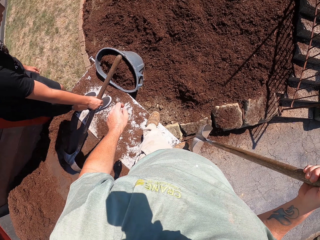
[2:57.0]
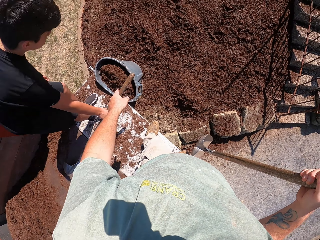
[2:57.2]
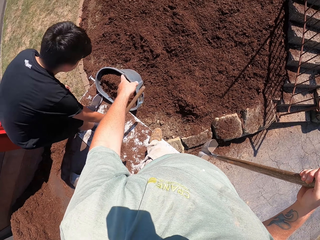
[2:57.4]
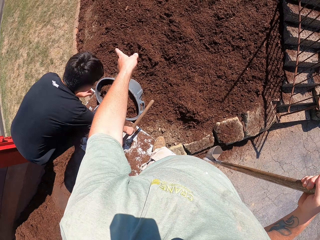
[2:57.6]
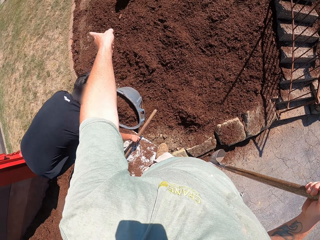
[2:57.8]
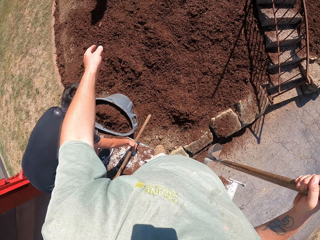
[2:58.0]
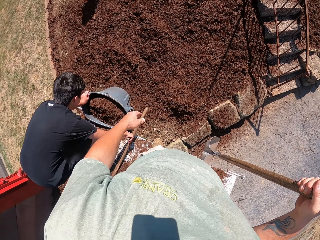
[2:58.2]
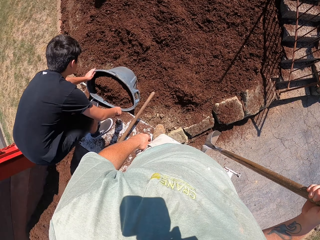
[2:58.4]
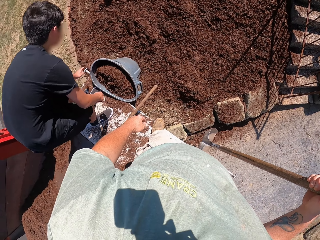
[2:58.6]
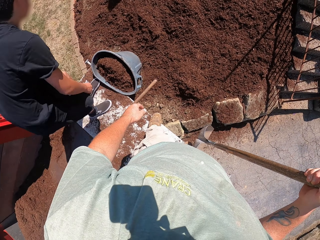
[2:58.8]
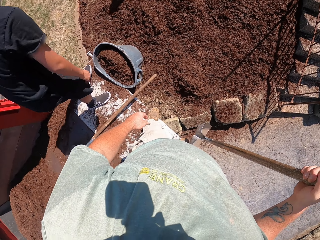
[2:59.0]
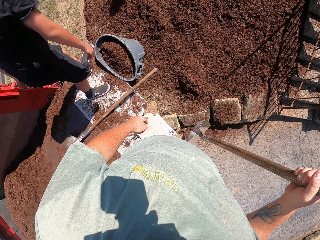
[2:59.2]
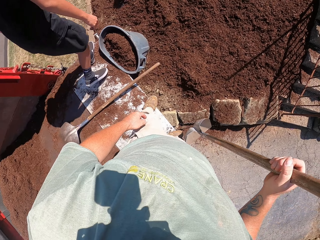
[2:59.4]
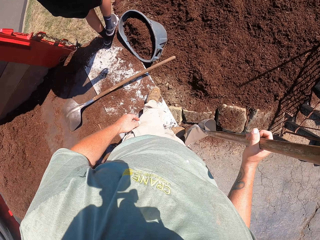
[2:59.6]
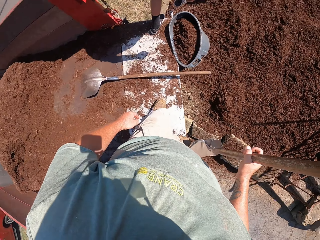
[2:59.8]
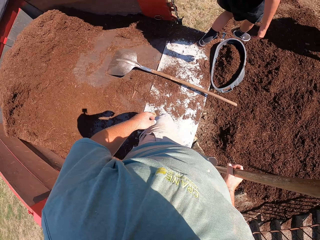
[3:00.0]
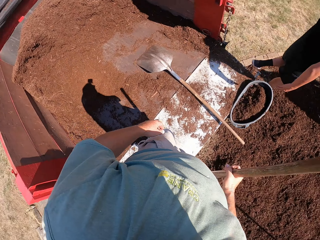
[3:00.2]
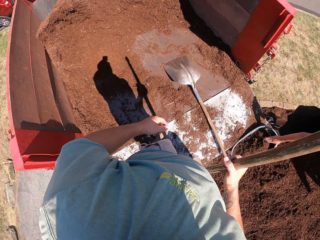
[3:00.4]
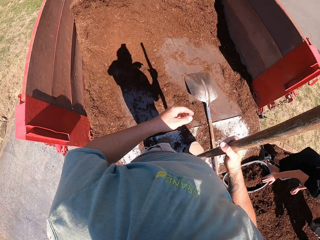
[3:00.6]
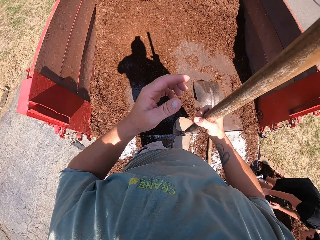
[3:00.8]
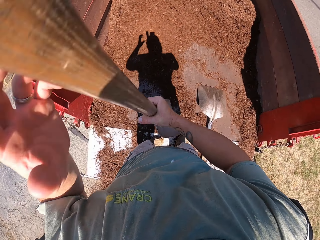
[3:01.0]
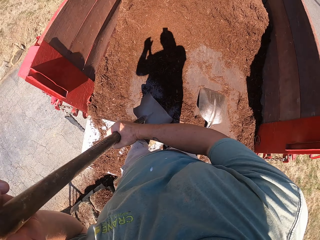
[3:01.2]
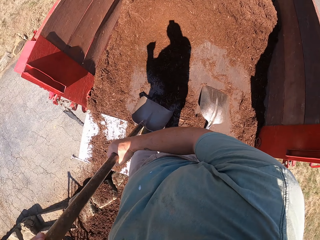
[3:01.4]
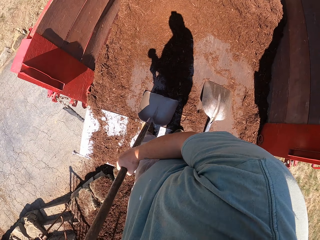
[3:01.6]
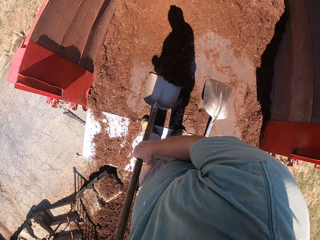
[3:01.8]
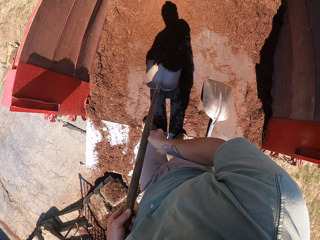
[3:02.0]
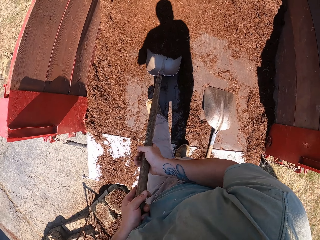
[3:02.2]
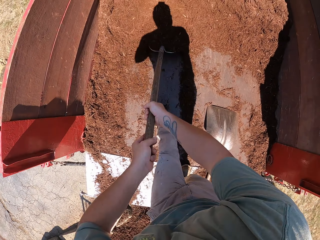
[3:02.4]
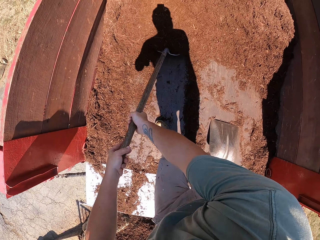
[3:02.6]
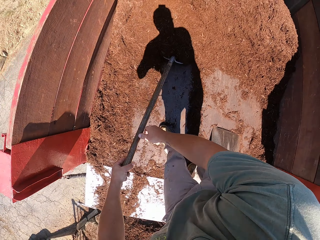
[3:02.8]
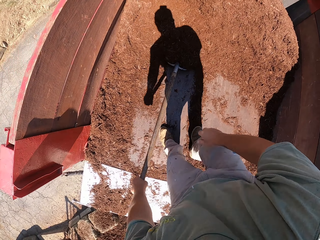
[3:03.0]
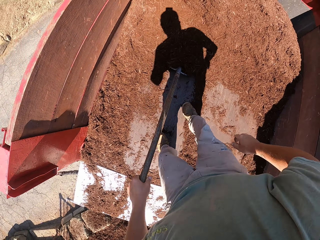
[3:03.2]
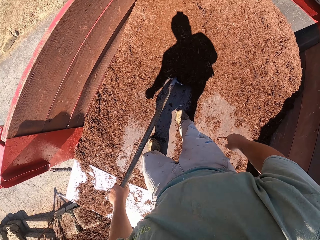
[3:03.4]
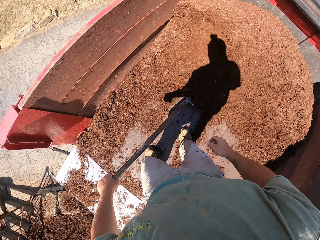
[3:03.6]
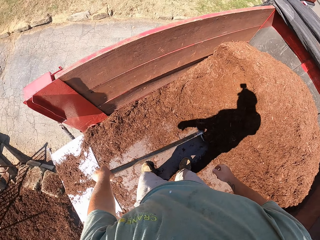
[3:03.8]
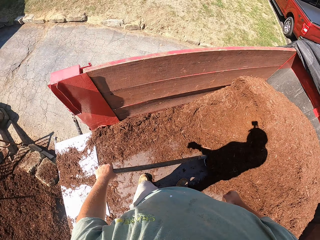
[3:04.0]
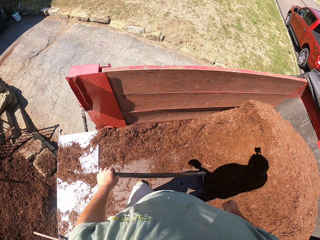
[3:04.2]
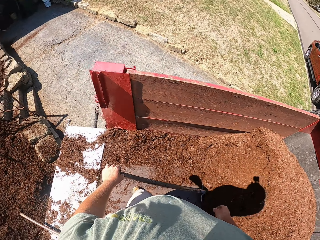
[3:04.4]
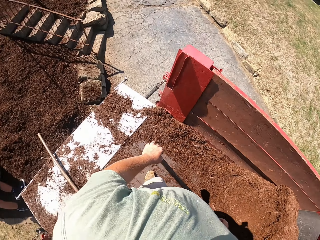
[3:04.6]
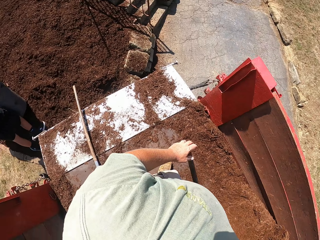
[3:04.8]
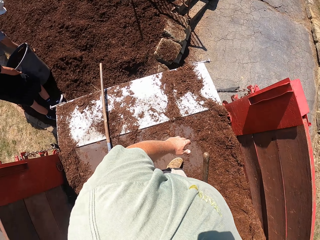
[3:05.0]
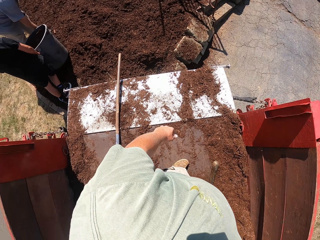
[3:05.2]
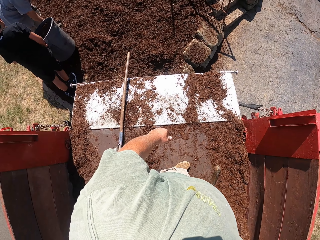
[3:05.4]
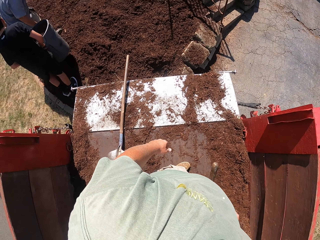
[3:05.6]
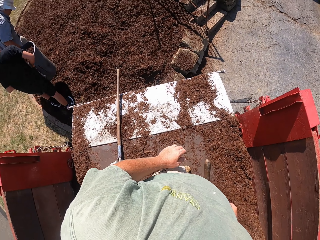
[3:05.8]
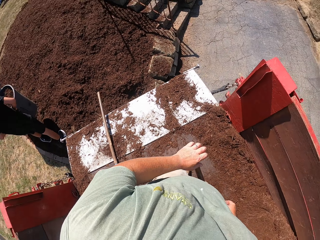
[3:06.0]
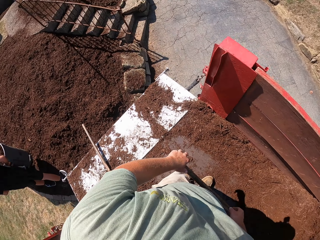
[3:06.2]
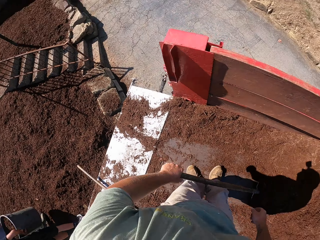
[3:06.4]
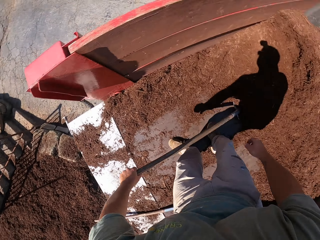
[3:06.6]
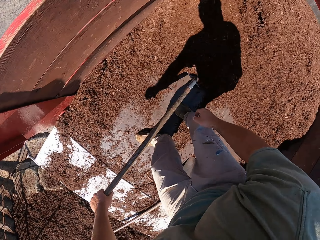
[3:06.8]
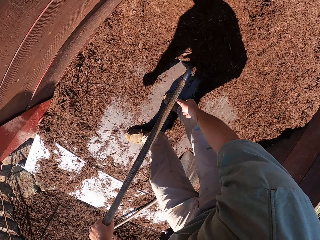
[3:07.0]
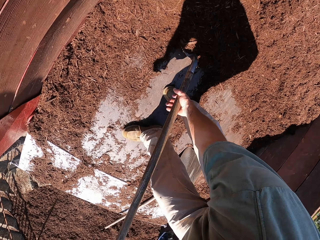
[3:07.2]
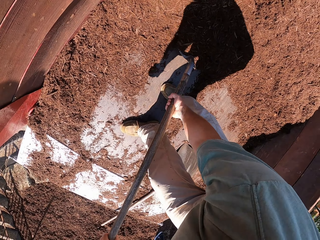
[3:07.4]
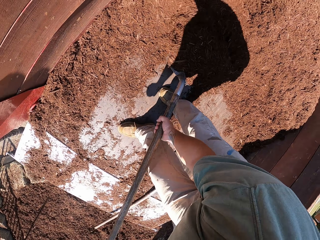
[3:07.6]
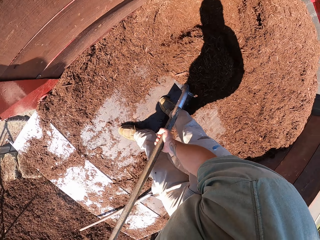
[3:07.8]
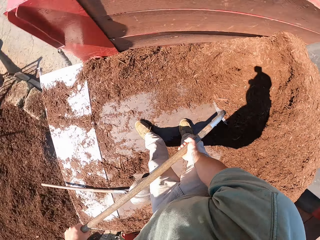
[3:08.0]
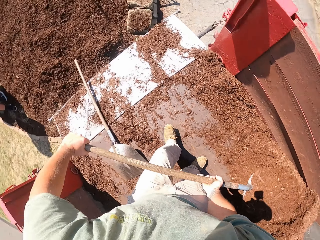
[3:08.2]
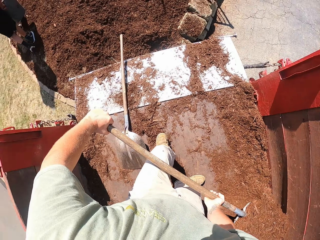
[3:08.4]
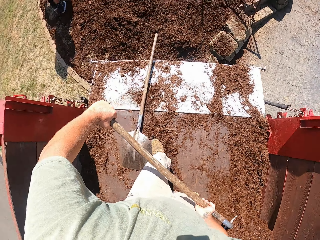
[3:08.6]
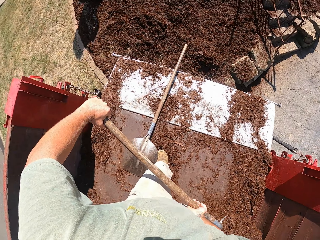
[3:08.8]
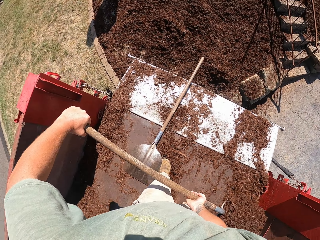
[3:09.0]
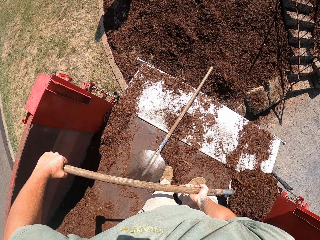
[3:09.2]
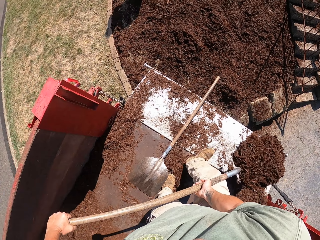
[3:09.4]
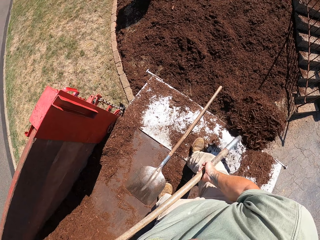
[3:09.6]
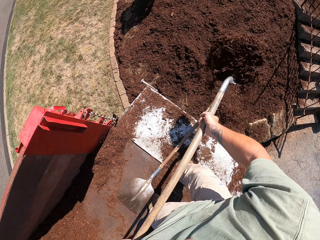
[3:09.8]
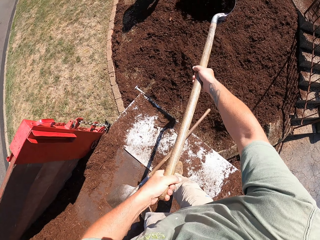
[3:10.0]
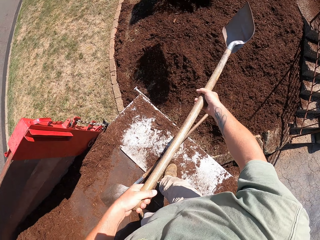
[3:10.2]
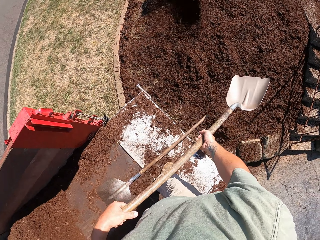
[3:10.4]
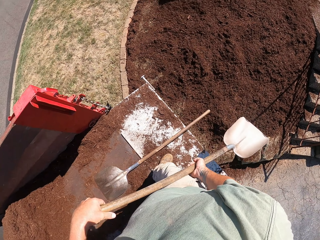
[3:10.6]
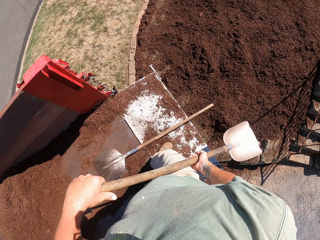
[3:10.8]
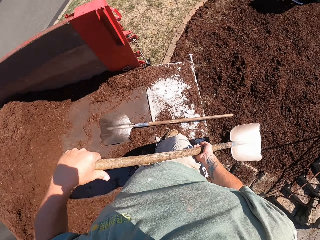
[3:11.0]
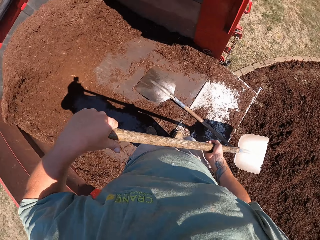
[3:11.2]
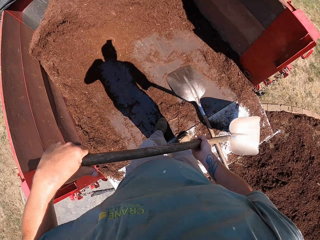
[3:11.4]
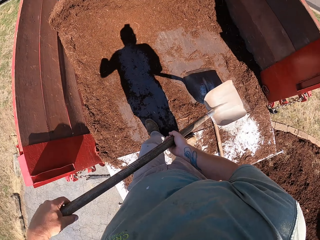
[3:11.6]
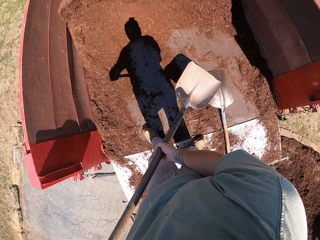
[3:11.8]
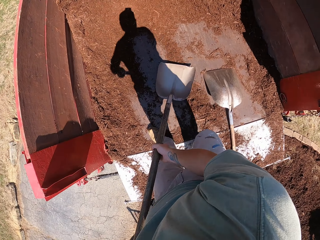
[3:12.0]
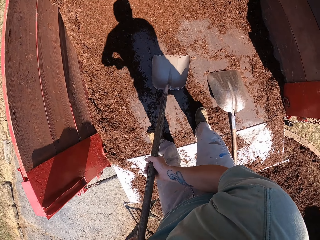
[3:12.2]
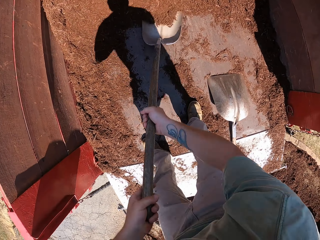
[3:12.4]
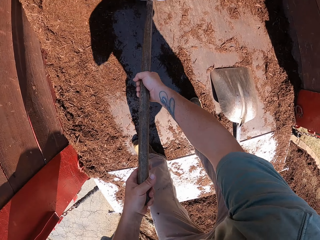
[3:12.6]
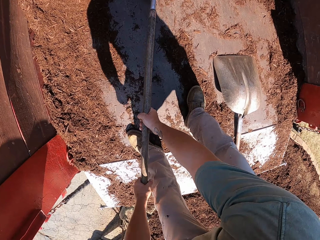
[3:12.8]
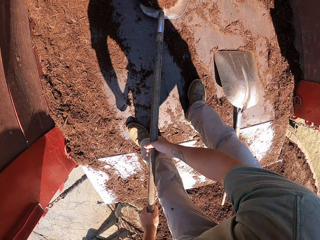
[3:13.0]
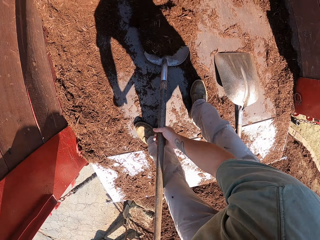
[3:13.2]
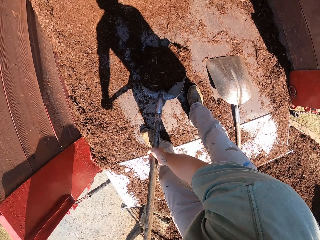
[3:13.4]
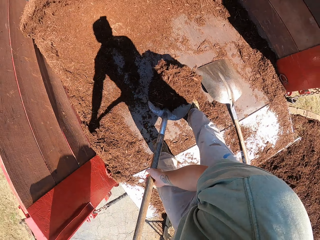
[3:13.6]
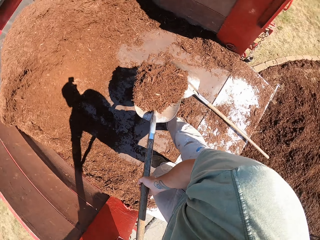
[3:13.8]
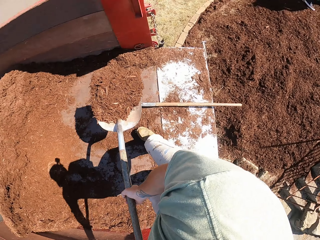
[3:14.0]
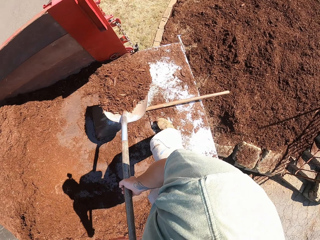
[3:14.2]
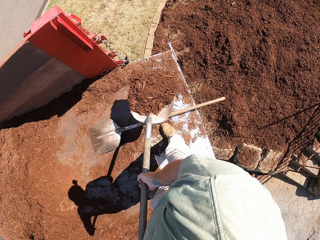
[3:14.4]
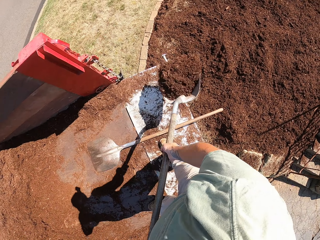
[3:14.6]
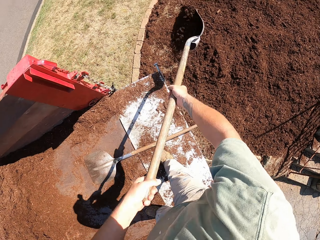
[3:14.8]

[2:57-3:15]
A man puts the spade down. The camera wearer scoops sand from the truck with a spade. Another man helps the first man with the bin. The camera wearer shovels loose soil from the back of the vehicle.

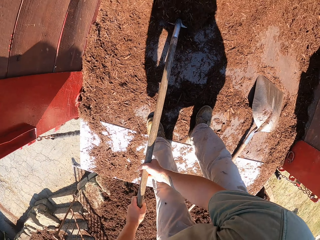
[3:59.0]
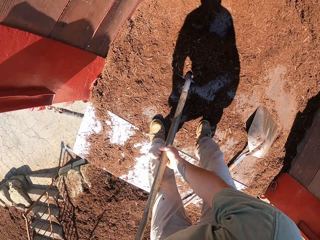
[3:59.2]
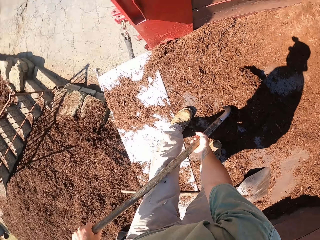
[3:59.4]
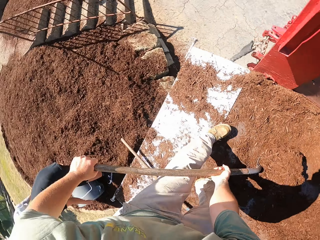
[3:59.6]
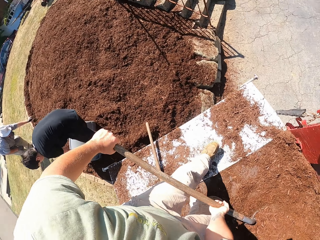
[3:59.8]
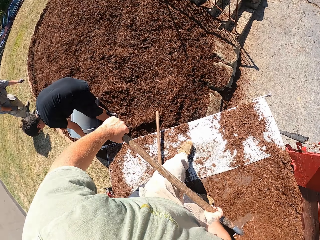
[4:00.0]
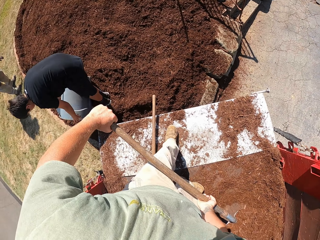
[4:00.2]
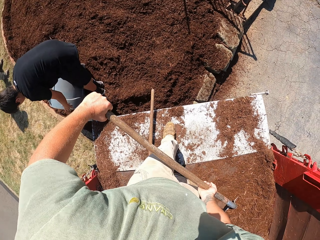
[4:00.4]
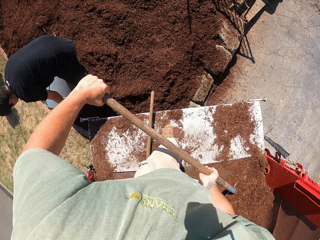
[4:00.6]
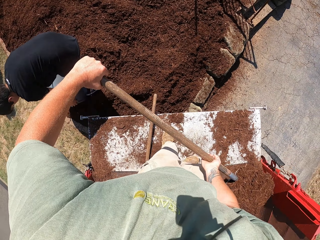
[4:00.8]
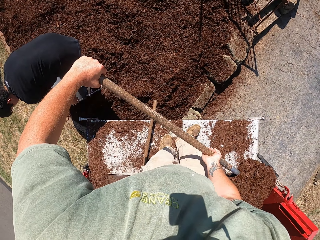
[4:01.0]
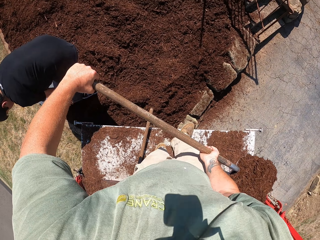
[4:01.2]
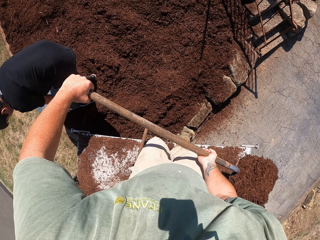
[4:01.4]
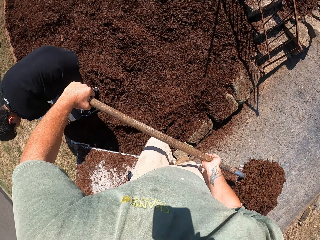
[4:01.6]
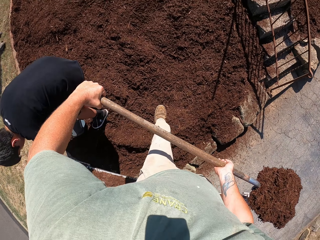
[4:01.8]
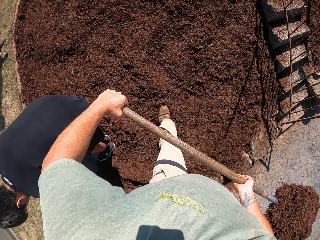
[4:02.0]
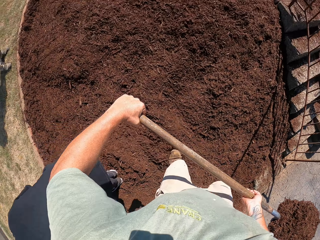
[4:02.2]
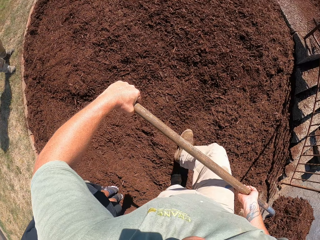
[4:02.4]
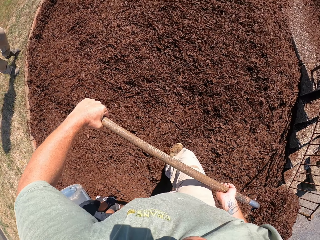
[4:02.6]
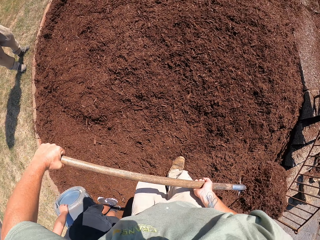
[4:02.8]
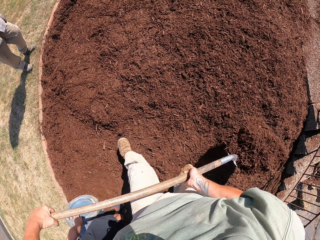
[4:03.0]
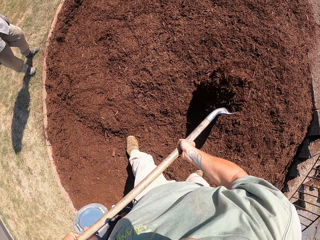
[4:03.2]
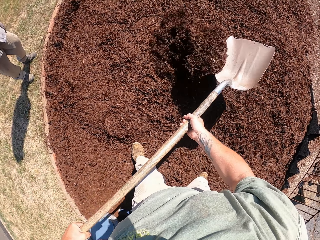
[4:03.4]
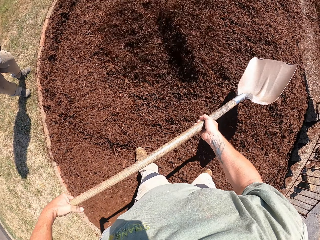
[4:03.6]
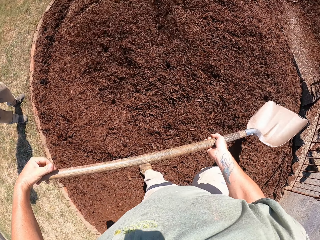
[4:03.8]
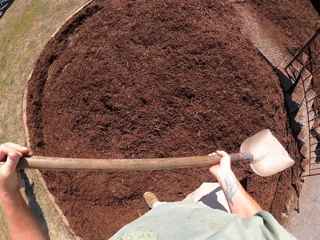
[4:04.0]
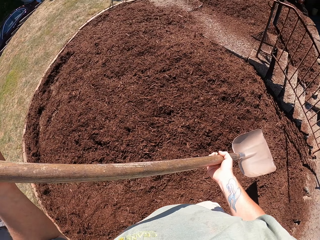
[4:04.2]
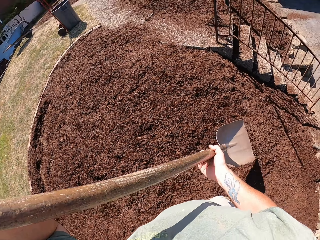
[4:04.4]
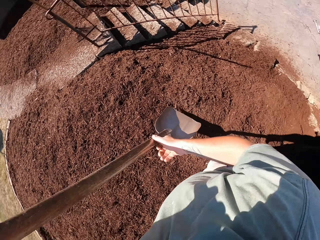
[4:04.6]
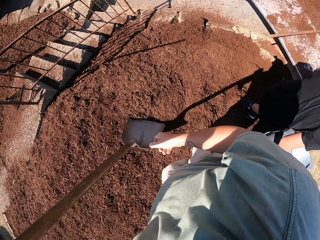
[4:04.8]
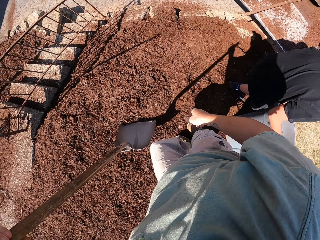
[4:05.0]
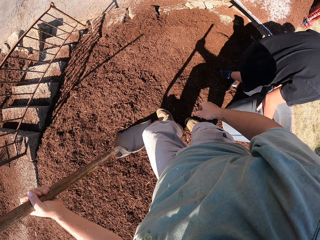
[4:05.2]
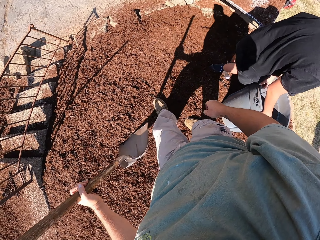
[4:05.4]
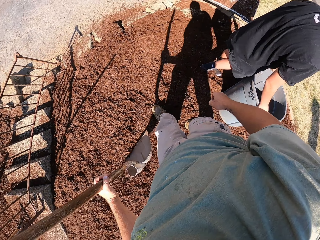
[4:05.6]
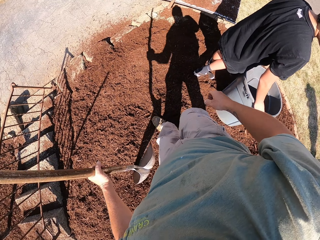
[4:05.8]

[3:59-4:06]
A man pours out the loose soil on the ground. The camera wearer shovels loose soil from the back of the vehicle.
